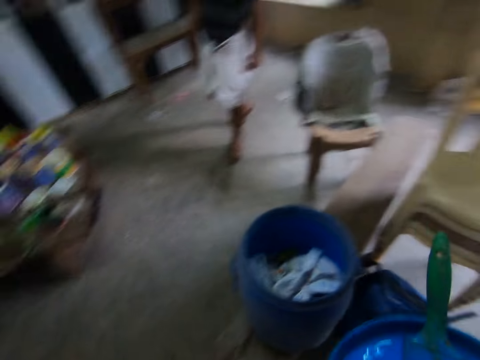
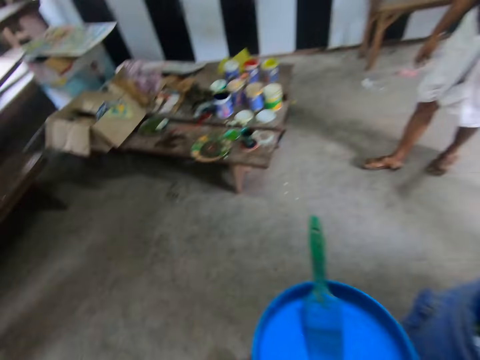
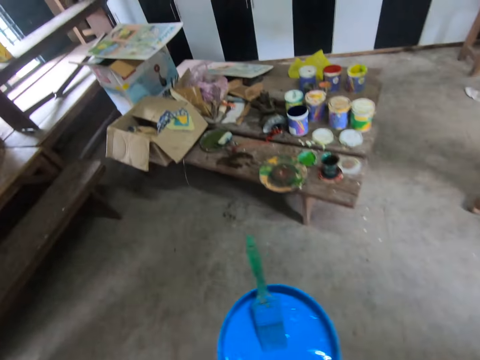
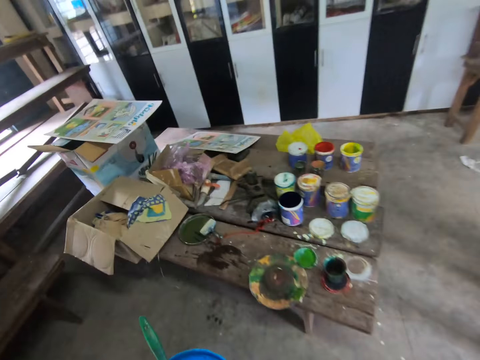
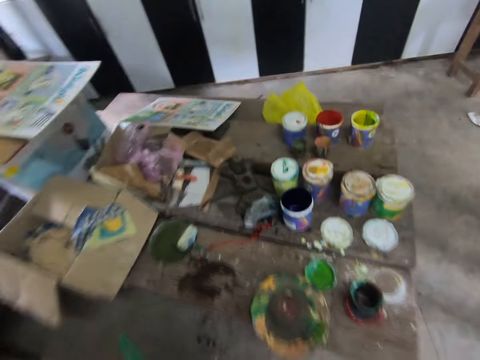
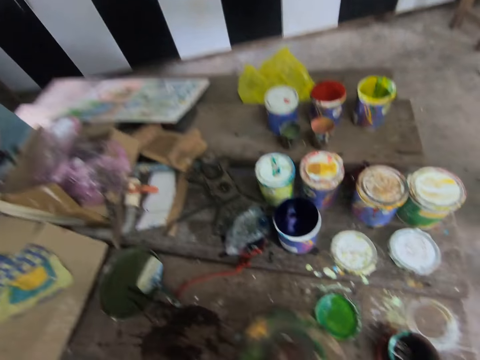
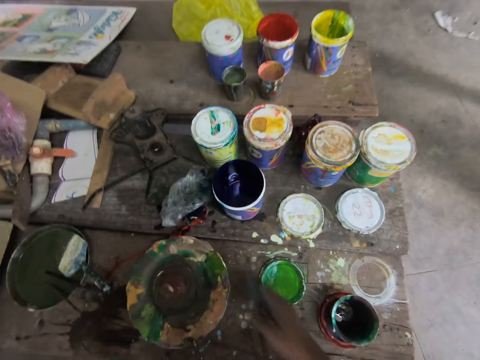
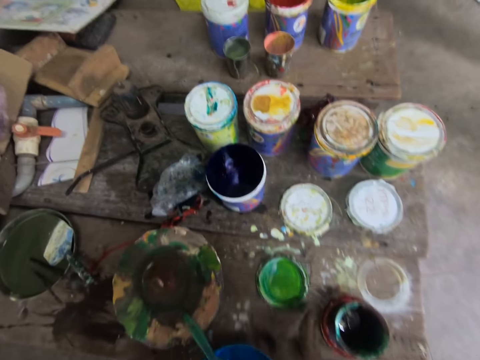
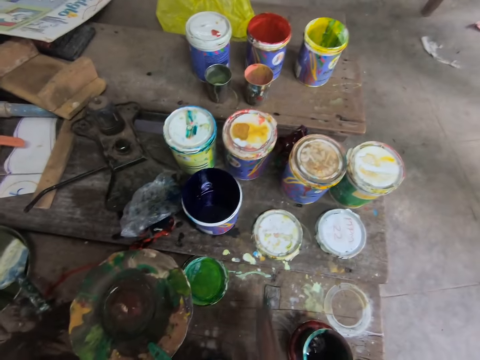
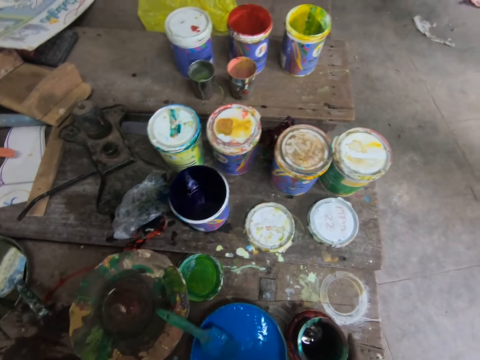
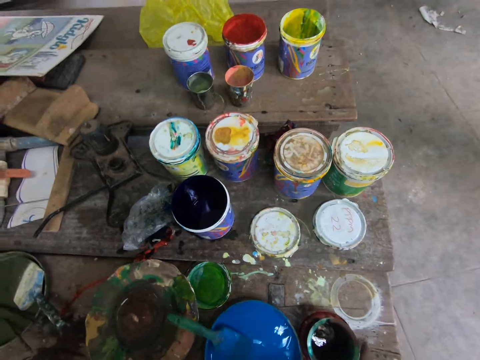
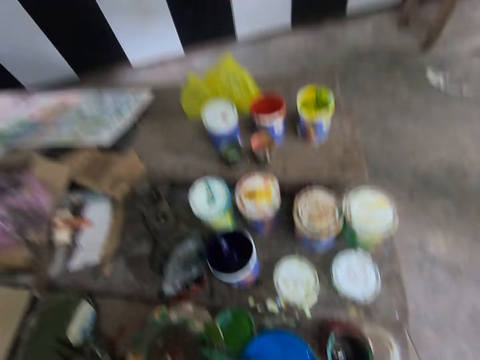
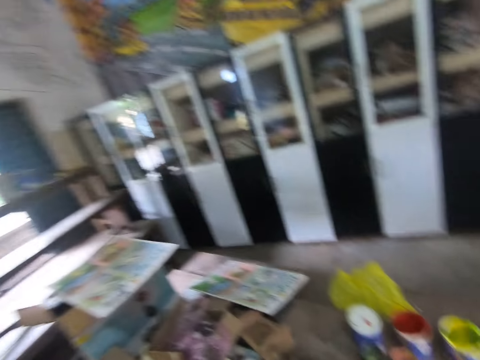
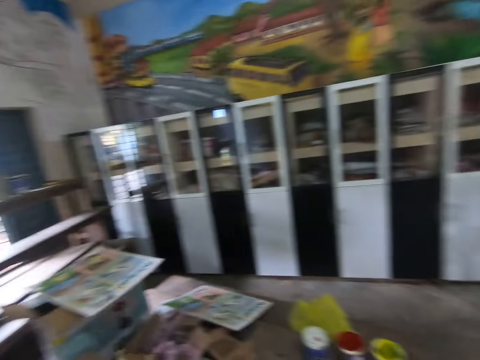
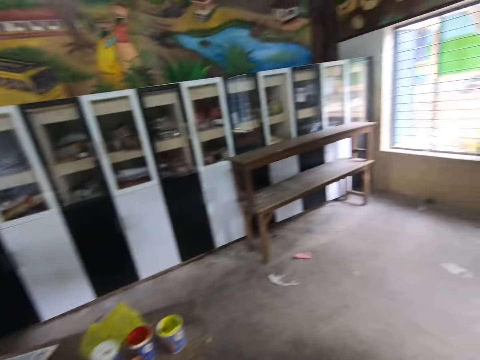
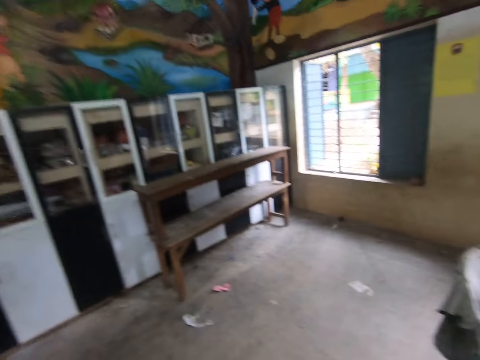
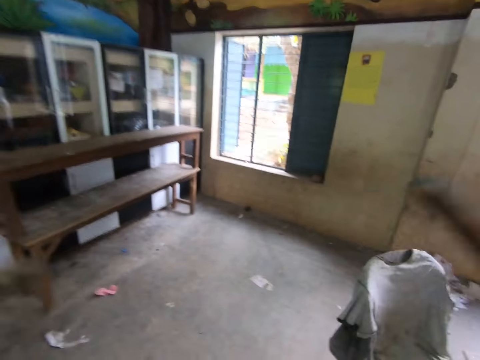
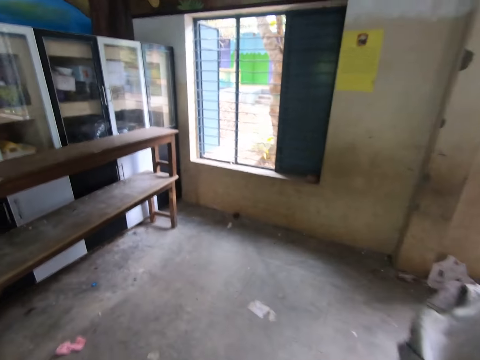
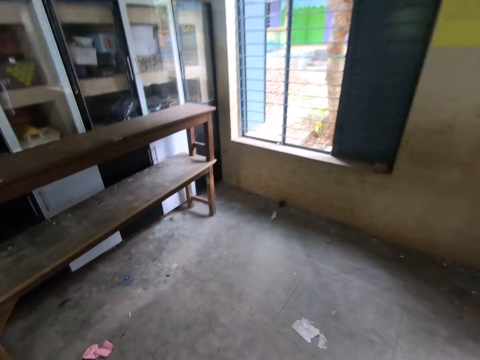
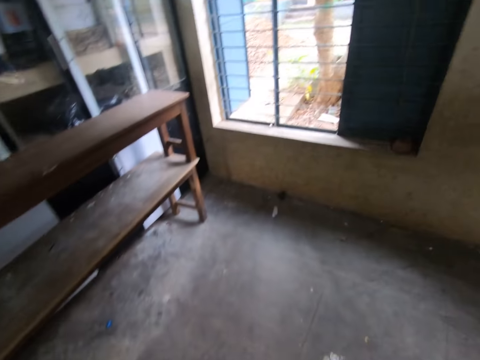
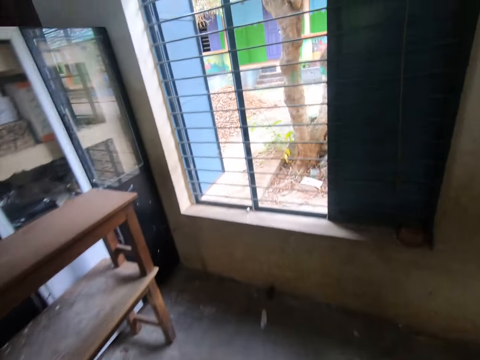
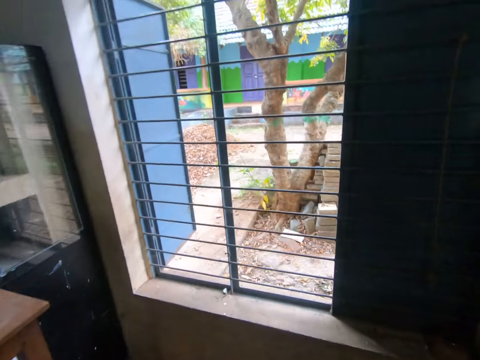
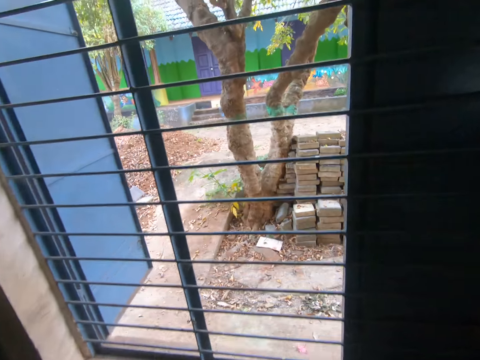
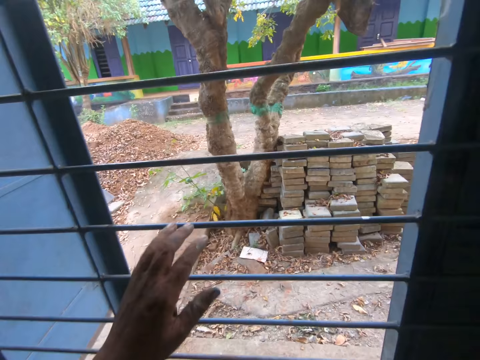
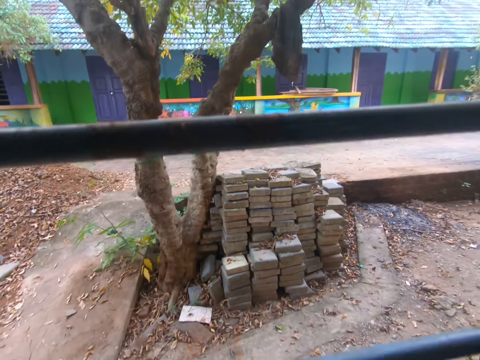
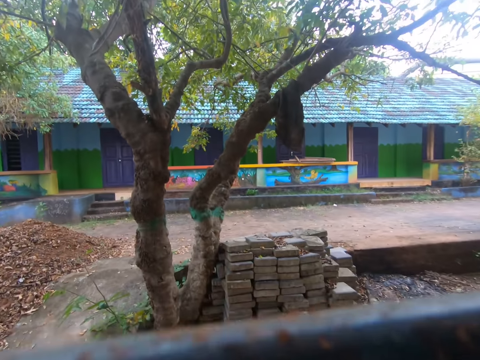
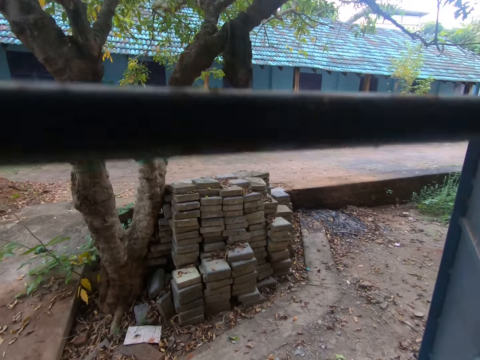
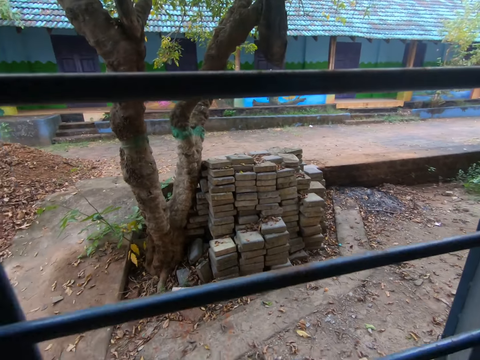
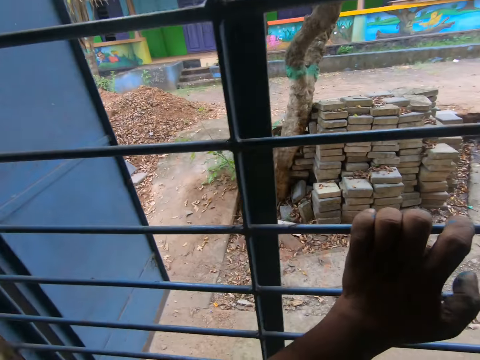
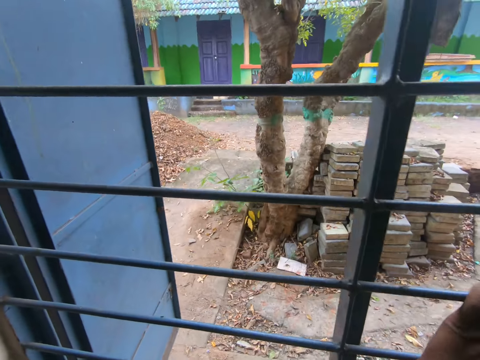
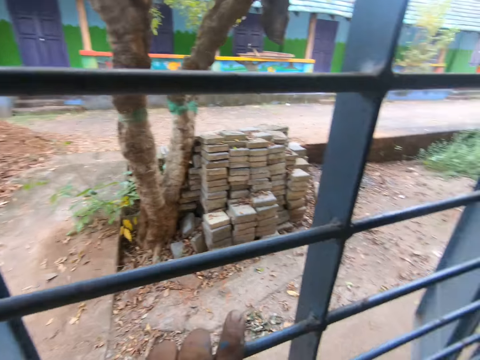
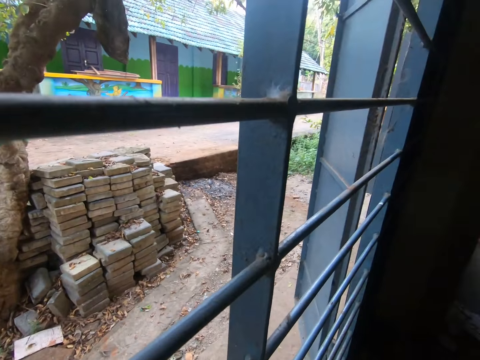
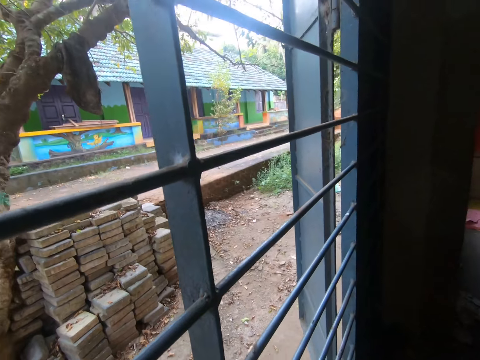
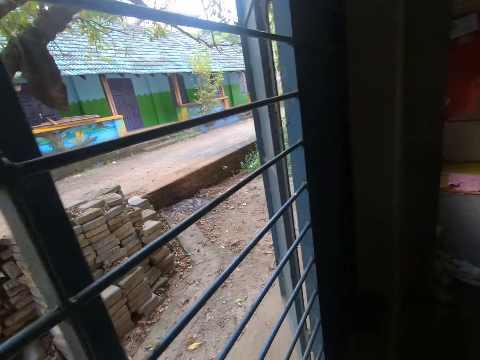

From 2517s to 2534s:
The camera wearer moves a plate on the table. They move a lid on the table. They place a container or tin on the table. They move the tin on the table. They rise up. They walk in the room. They wave both hands. They shake hands. They walk towards the shelf. They hold the window with the left hand. They look outside the window. They move away from the window. They look around.

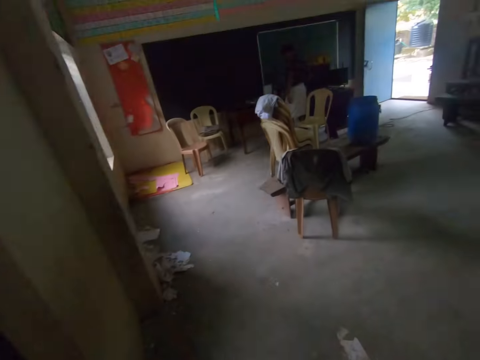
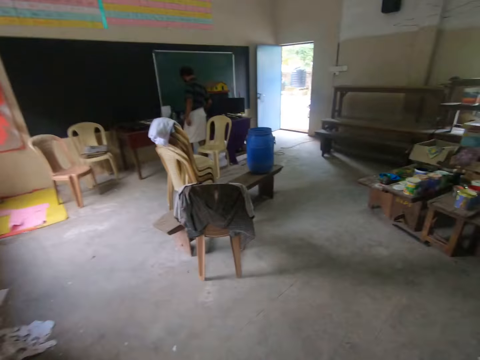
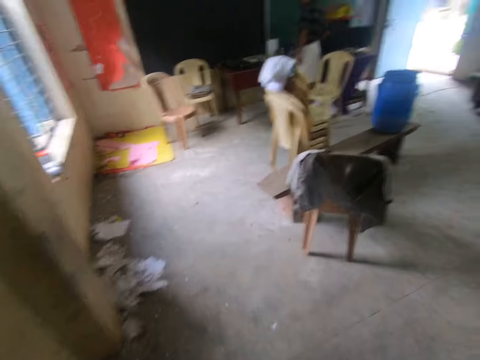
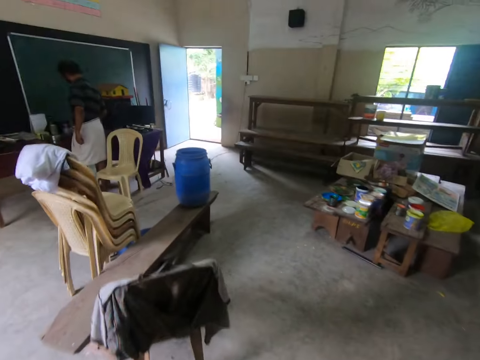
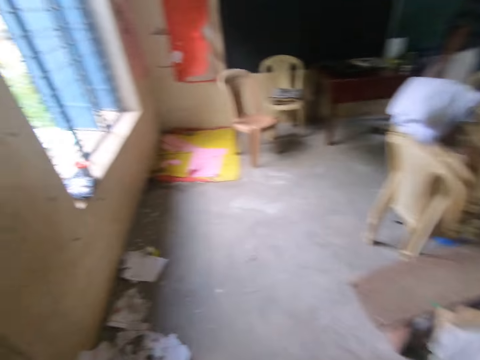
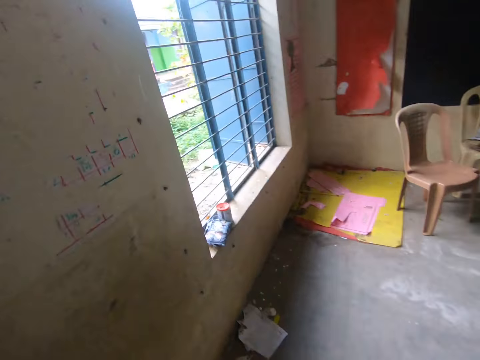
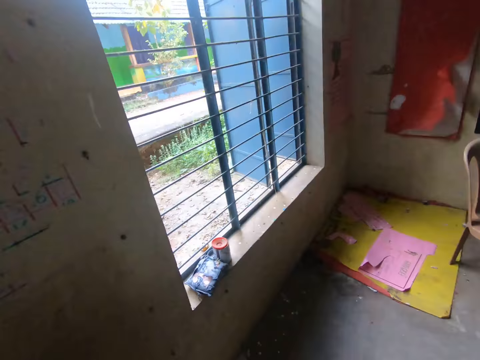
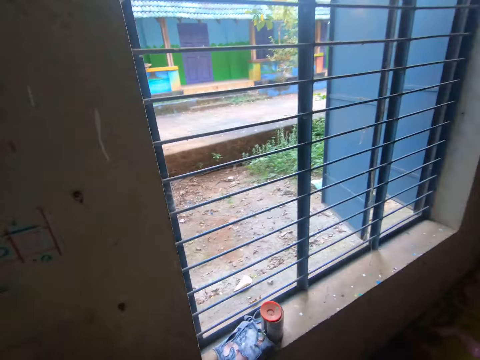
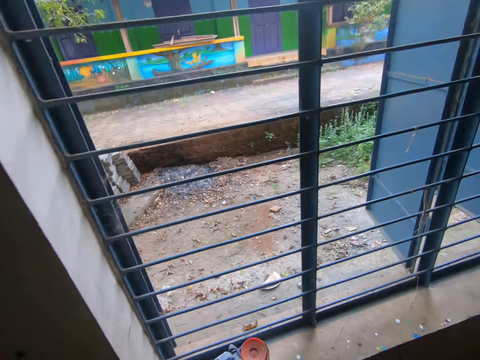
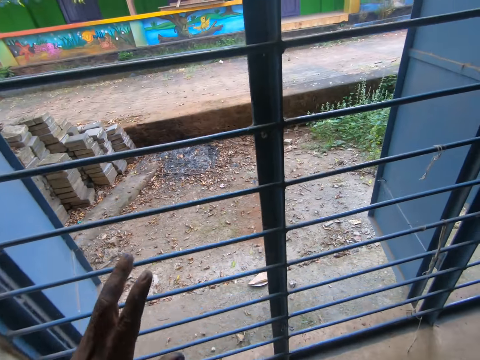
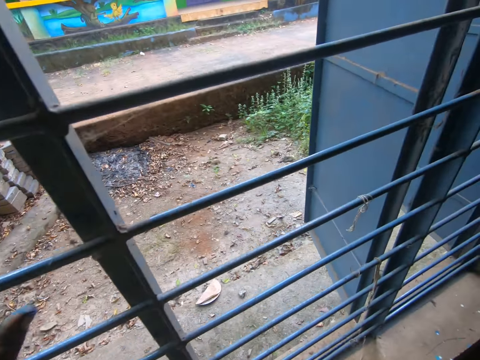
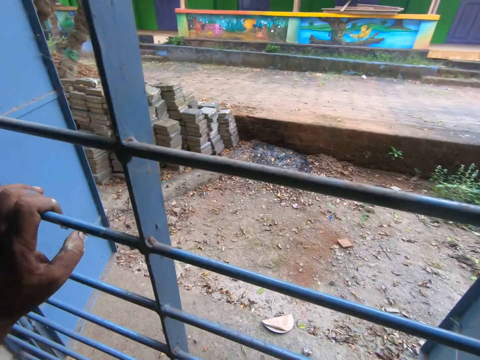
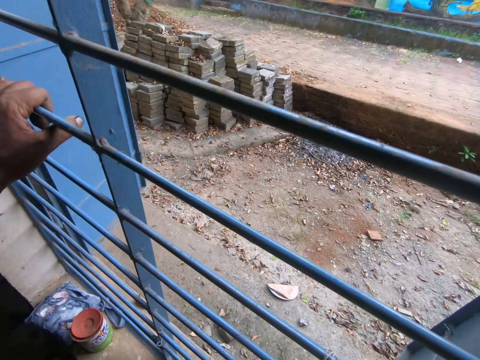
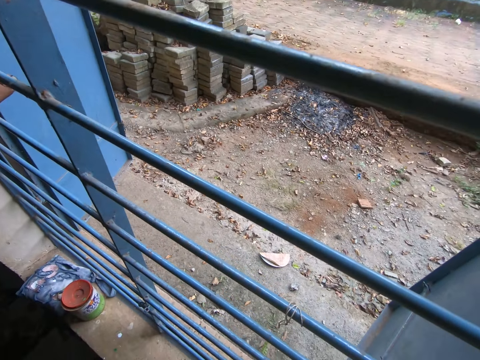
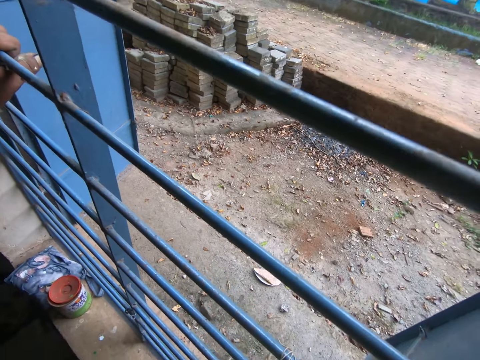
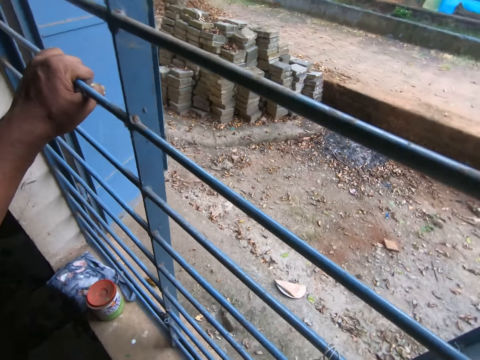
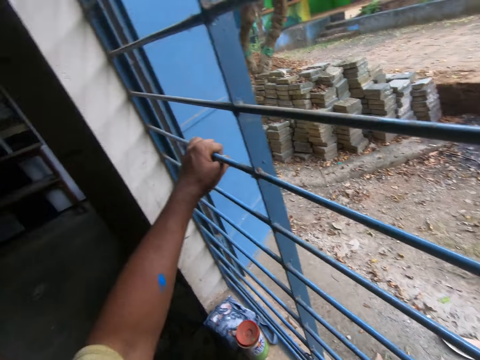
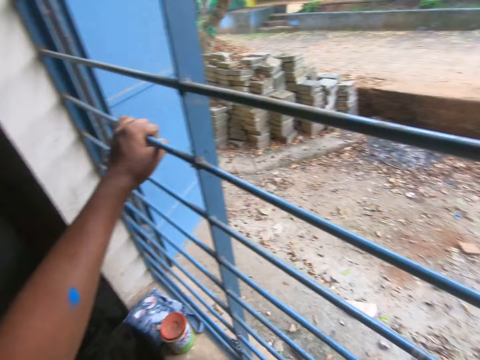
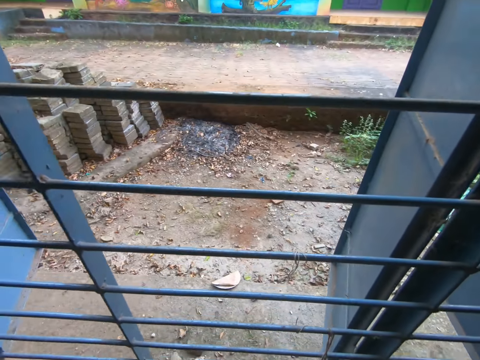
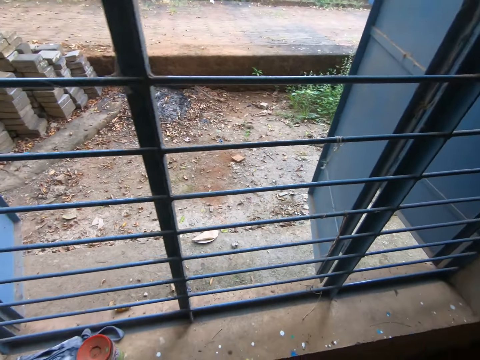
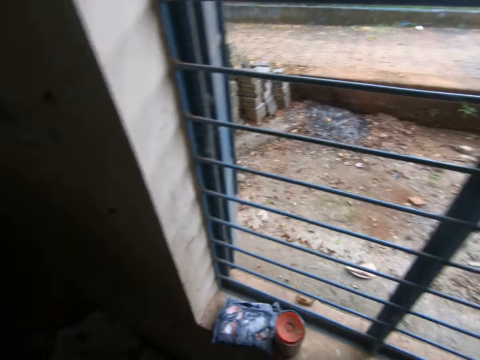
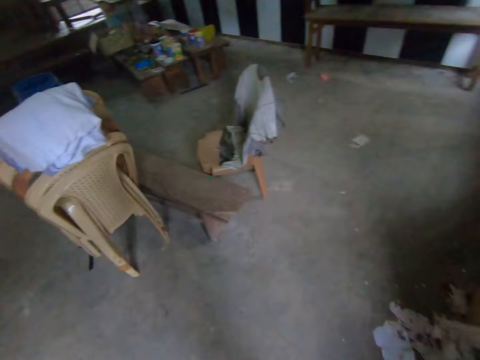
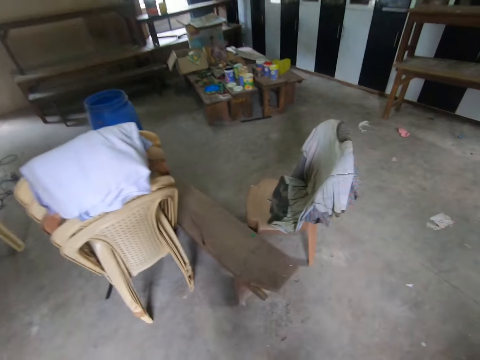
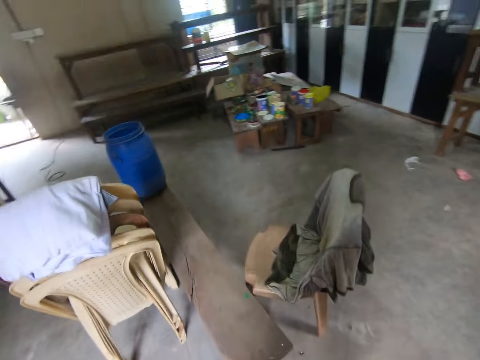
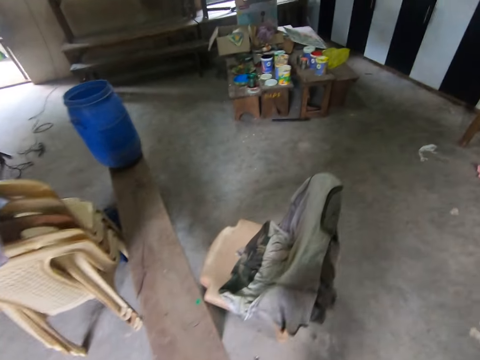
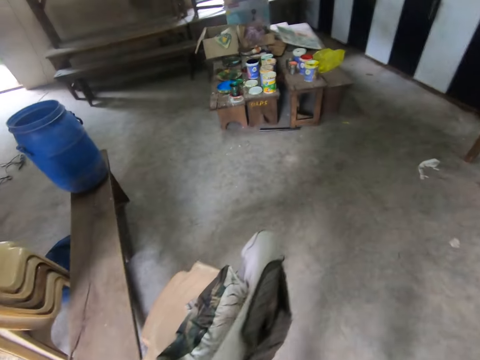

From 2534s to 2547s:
The camera wearer walks in the room. They walk towards the window. They hold the window with the left hand. They look around. They stand beside the window. They walk in the room.
